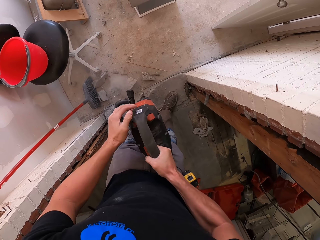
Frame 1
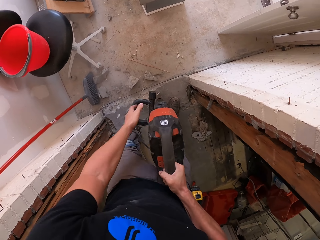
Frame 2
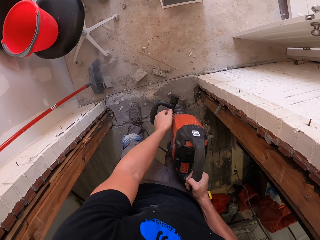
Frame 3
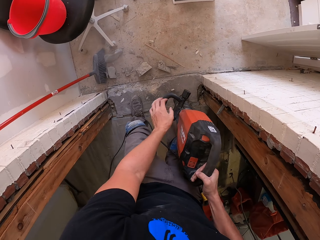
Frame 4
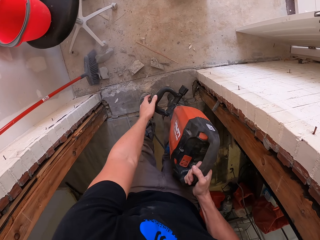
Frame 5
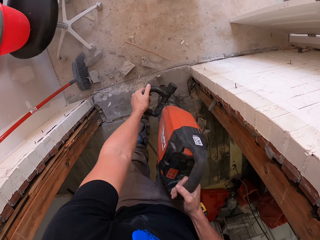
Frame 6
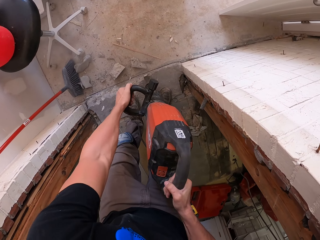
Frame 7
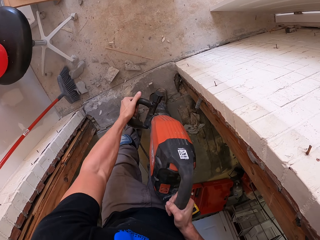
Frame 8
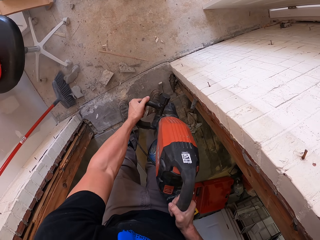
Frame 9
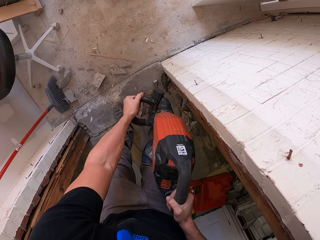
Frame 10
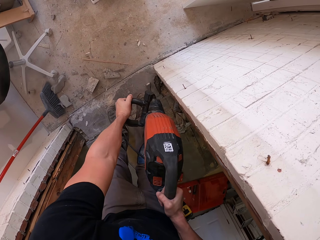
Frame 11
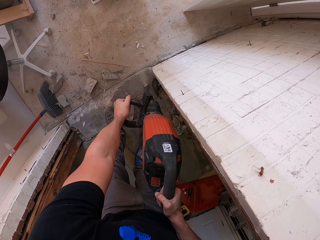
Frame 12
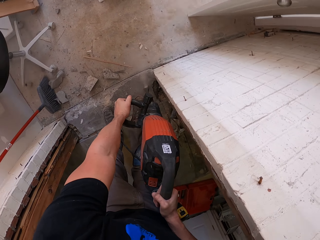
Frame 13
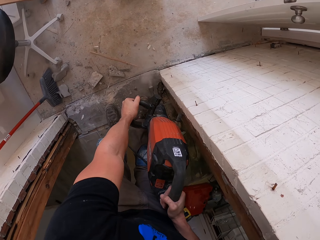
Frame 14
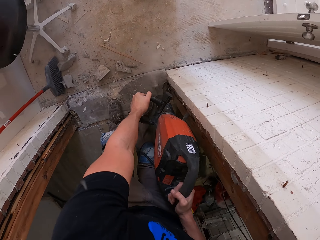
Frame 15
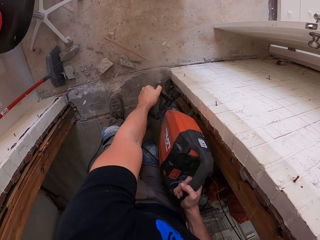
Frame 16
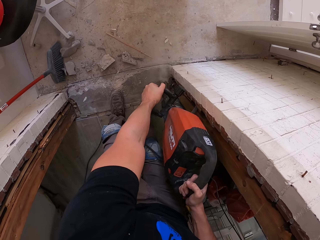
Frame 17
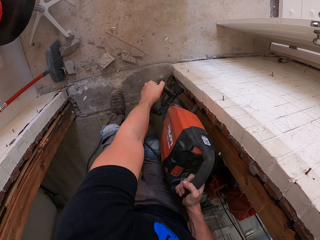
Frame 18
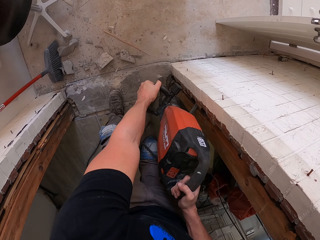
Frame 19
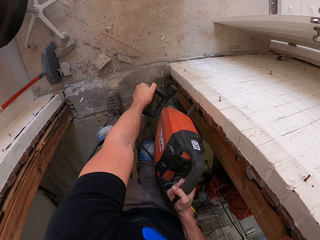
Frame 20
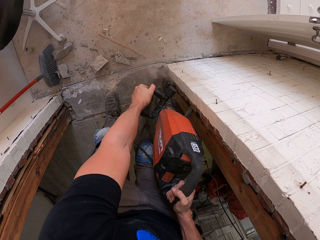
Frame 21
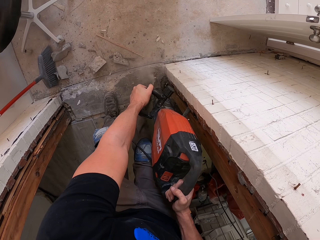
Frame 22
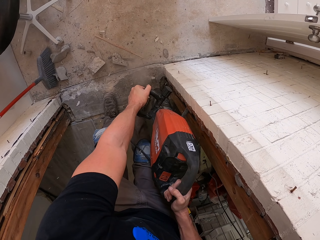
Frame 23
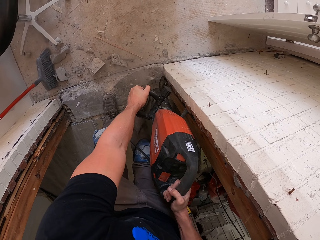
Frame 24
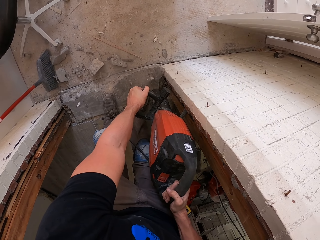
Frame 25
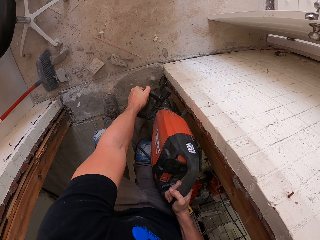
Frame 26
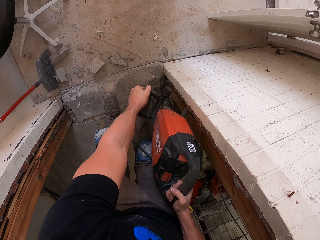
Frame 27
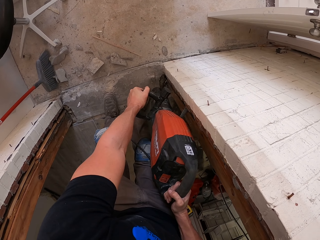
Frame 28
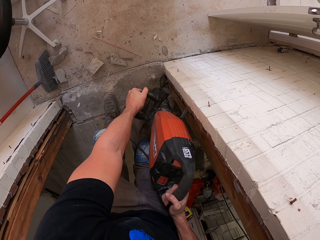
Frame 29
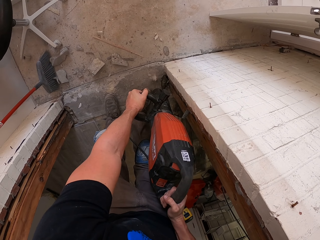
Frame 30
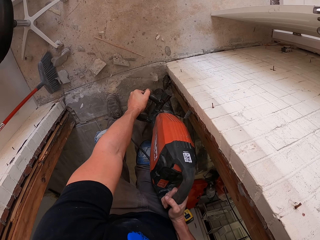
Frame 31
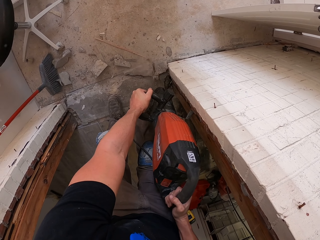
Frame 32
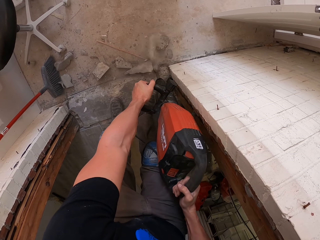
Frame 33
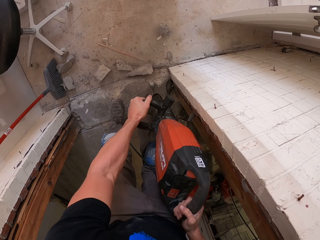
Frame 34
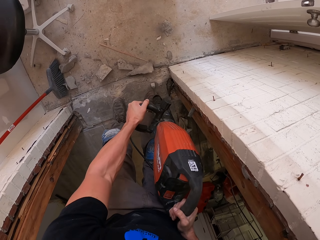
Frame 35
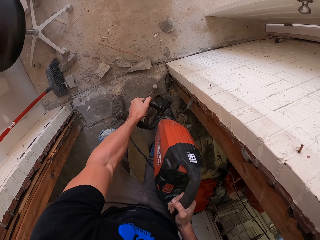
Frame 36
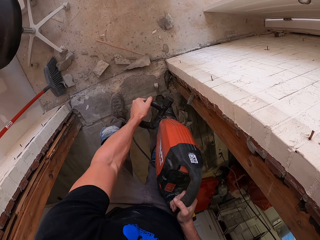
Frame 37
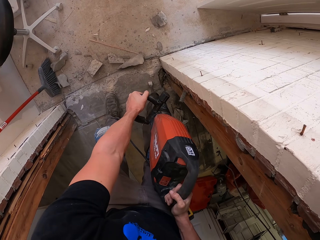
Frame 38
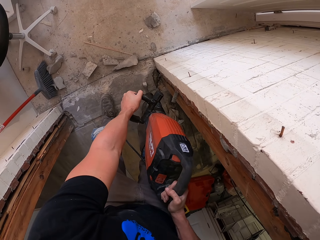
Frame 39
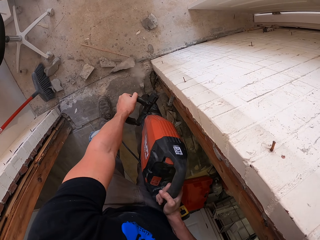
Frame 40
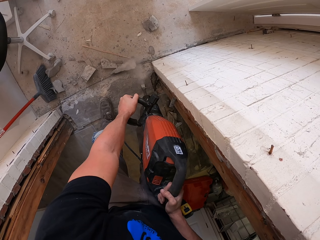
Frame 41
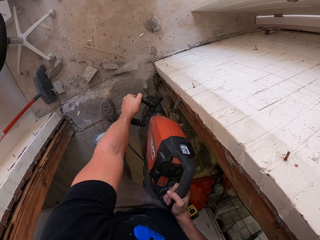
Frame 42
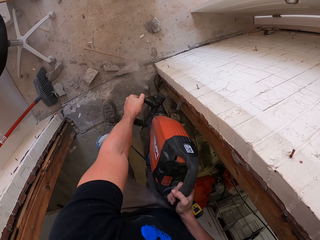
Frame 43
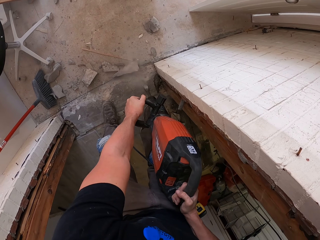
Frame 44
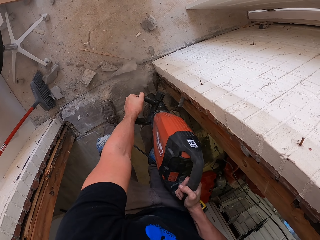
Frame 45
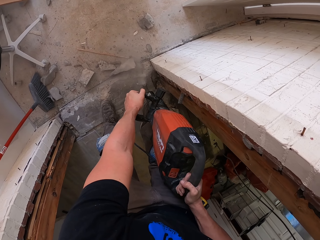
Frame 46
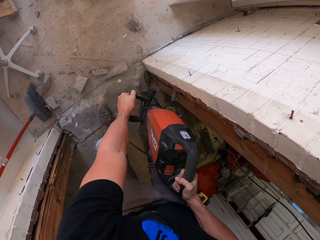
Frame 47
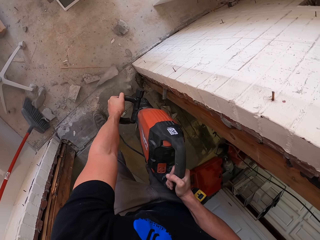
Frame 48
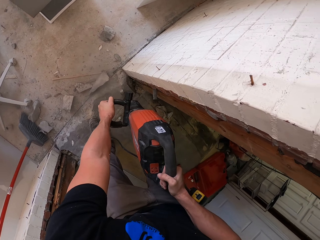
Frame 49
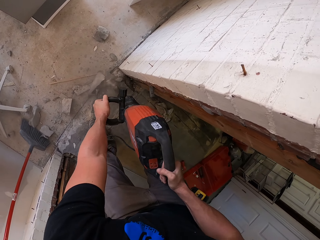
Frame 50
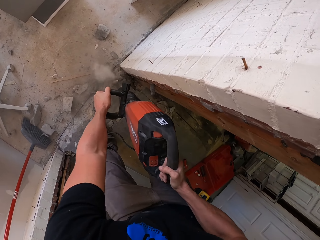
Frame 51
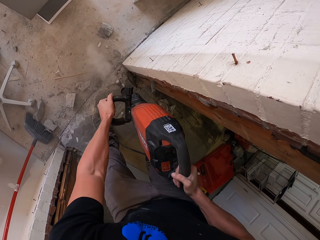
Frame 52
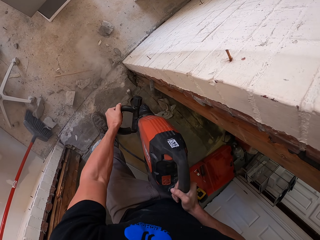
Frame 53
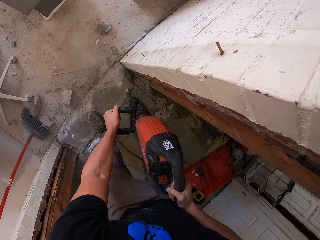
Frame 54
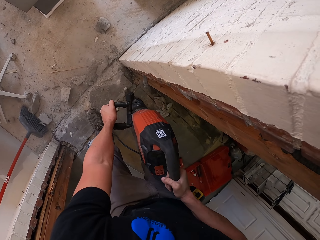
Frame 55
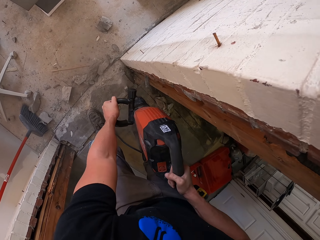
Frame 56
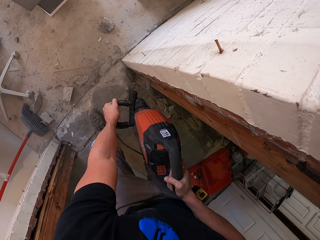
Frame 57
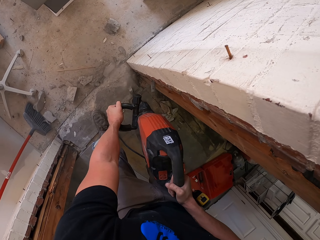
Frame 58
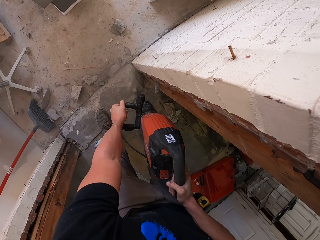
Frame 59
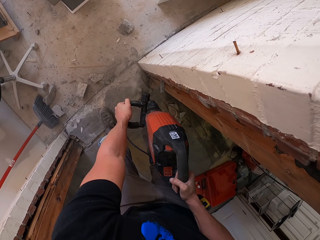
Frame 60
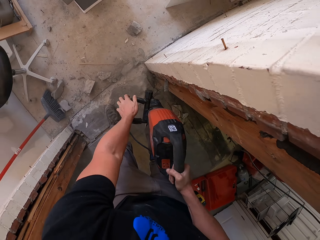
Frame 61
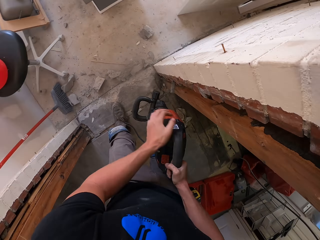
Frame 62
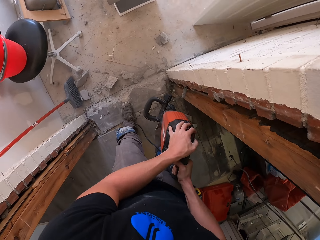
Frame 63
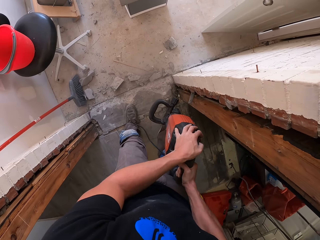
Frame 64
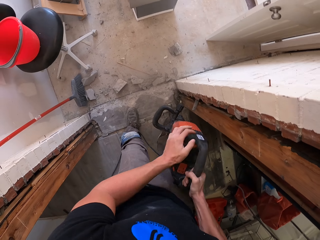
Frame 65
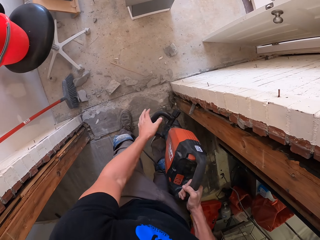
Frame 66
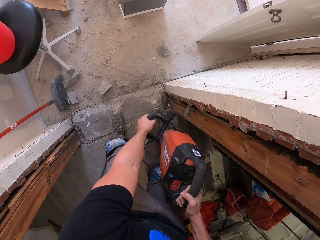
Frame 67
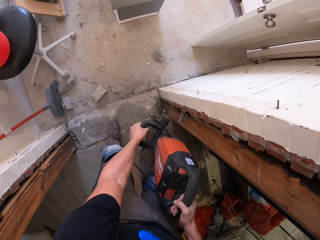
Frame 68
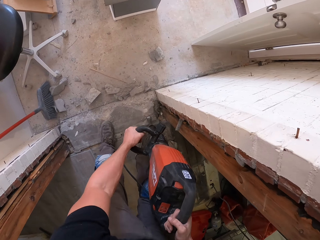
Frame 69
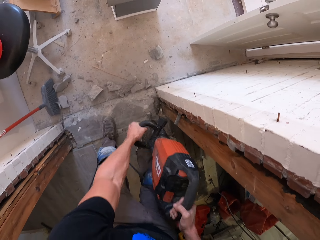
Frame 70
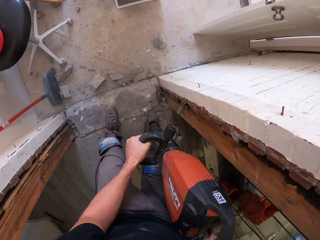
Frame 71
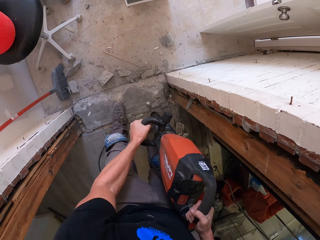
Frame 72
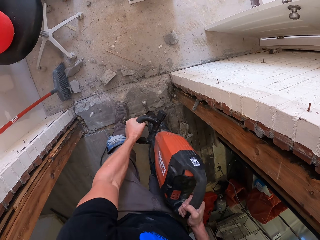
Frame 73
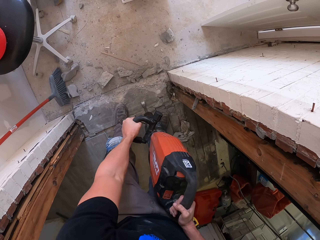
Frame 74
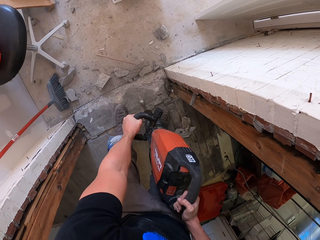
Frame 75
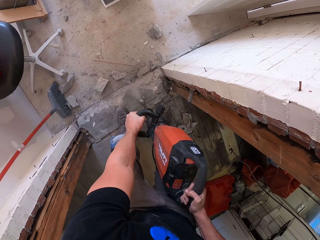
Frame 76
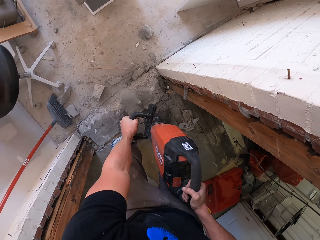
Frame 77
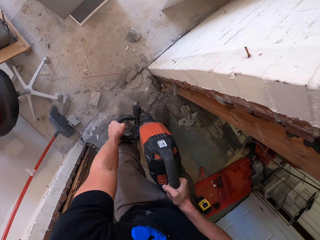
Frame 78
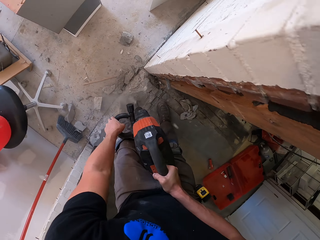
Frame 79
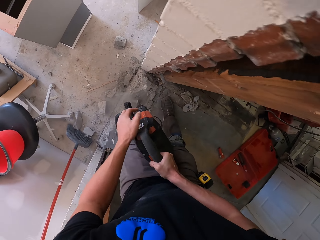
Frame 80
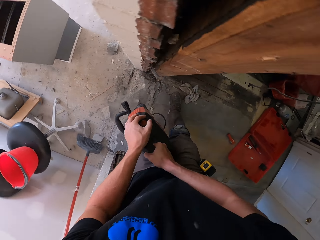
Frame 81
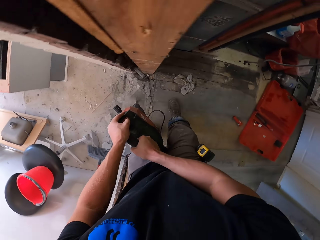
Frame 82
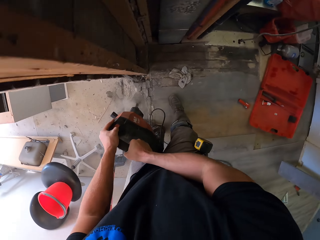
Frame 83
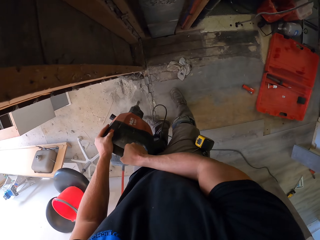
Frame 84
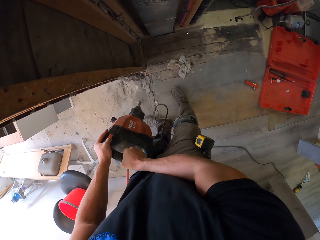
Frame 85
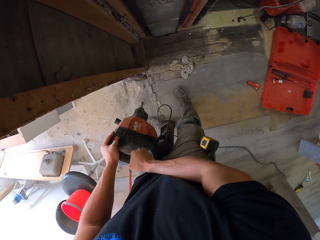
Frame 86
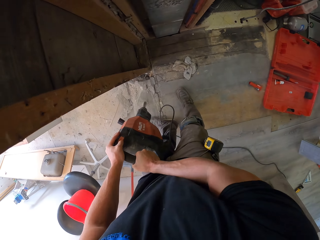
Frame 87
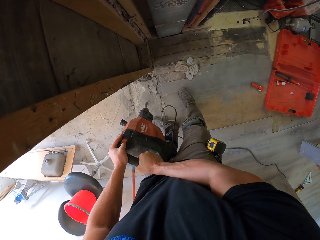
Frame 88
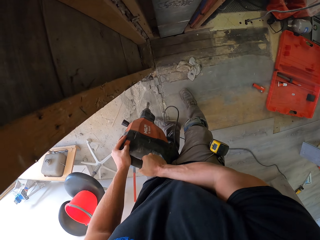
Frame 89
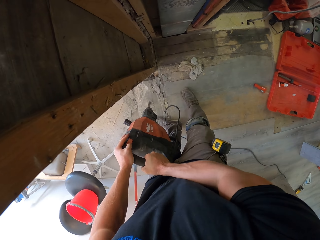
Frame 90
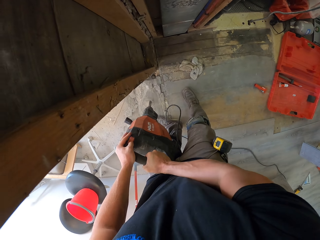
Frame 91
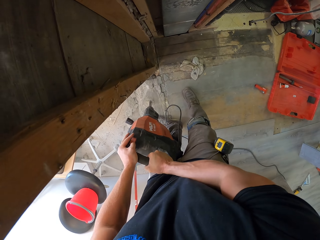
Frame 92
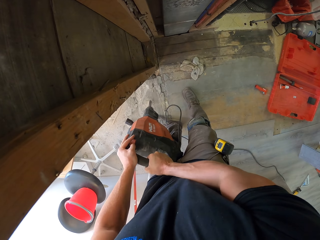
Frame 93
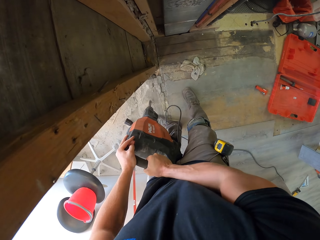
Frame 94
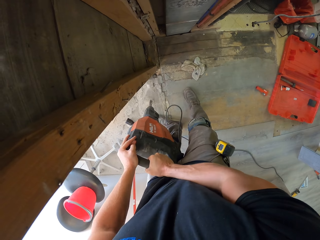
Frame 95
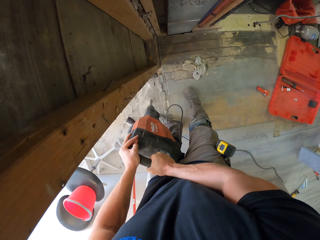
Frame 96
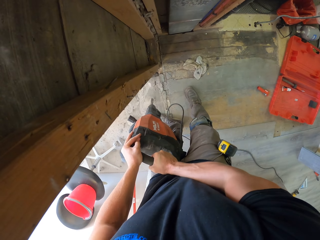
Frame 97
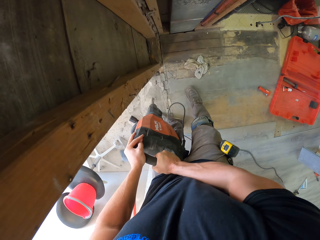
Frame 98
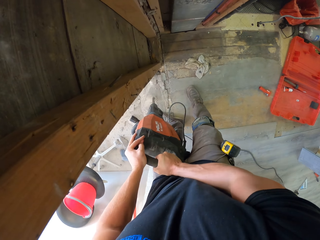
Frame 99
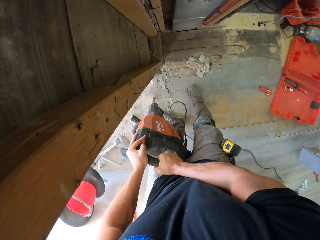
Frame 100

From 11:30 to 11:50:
The camera wearer holds the demolition jackhammer and breaks the concrete. They hold the demolition jackhammer and break the concrete.
